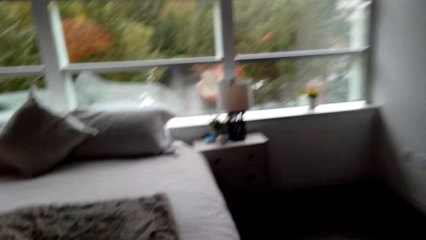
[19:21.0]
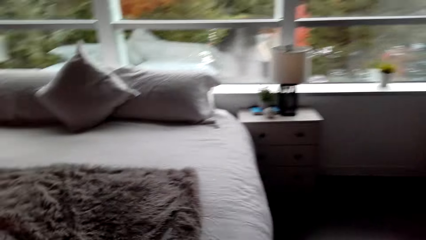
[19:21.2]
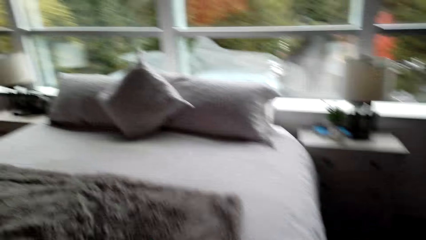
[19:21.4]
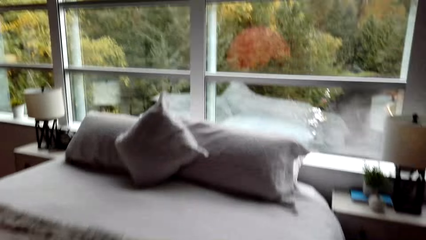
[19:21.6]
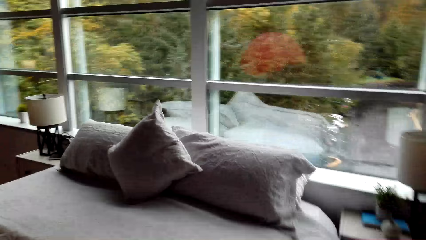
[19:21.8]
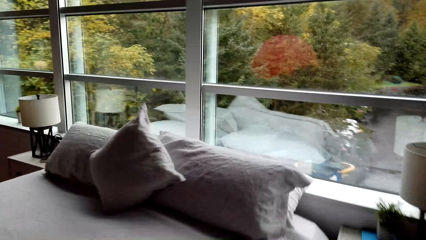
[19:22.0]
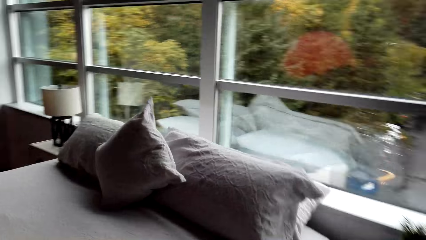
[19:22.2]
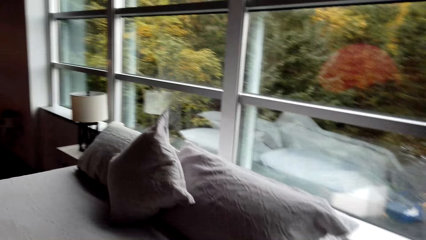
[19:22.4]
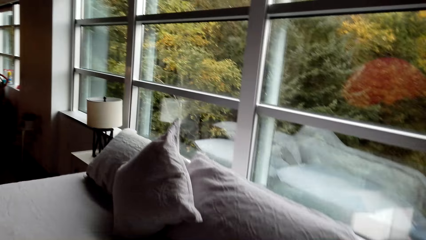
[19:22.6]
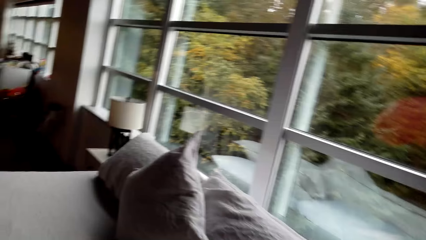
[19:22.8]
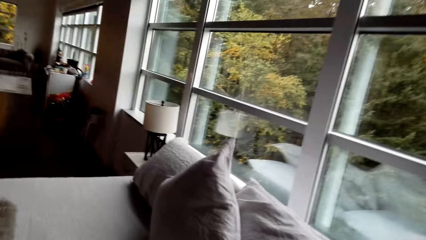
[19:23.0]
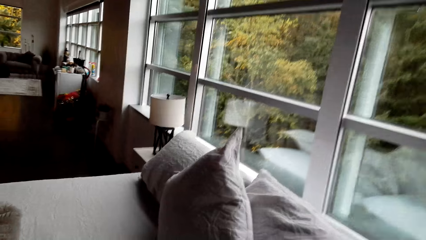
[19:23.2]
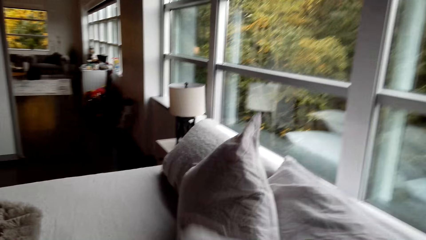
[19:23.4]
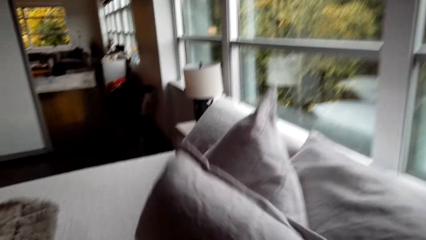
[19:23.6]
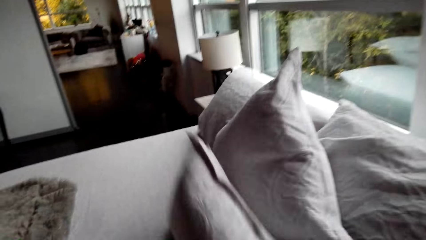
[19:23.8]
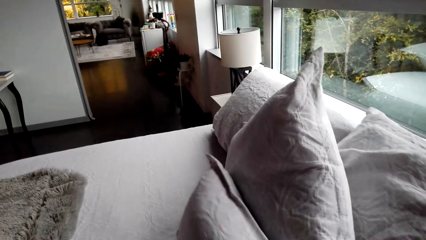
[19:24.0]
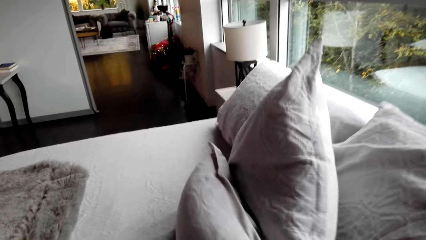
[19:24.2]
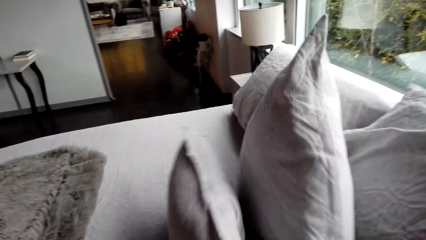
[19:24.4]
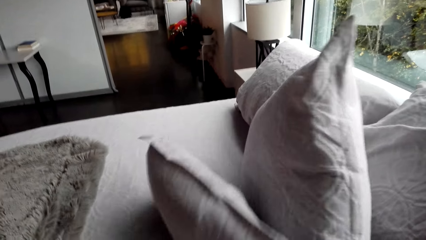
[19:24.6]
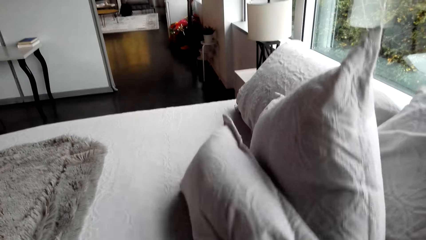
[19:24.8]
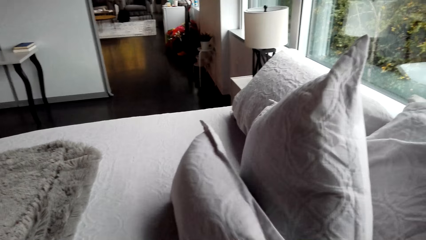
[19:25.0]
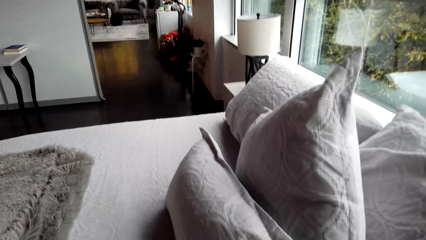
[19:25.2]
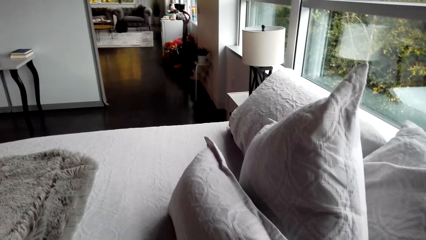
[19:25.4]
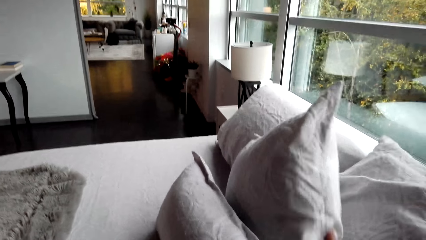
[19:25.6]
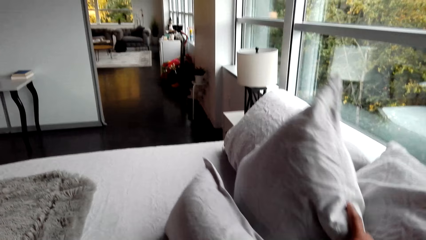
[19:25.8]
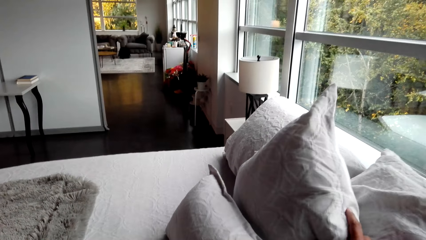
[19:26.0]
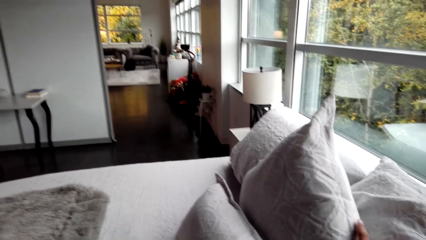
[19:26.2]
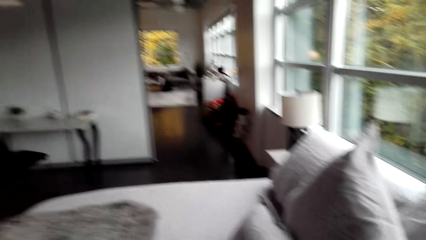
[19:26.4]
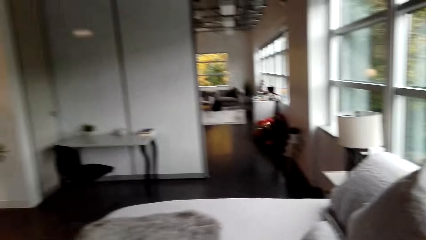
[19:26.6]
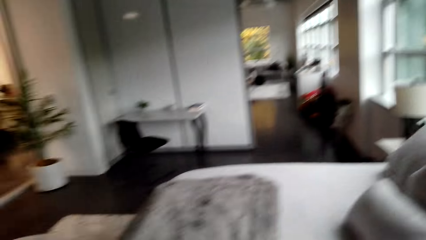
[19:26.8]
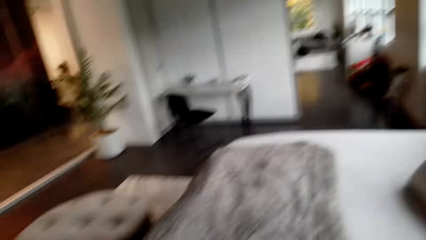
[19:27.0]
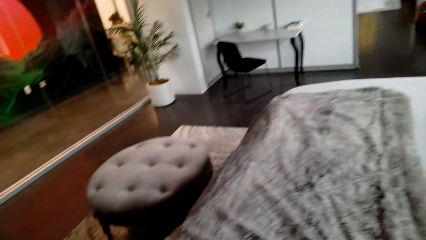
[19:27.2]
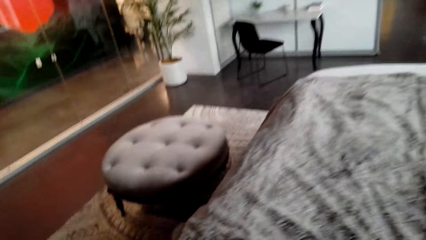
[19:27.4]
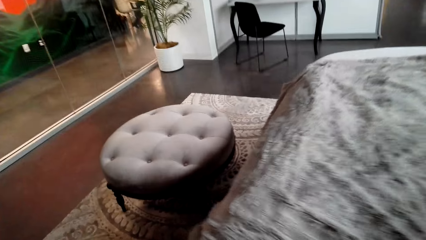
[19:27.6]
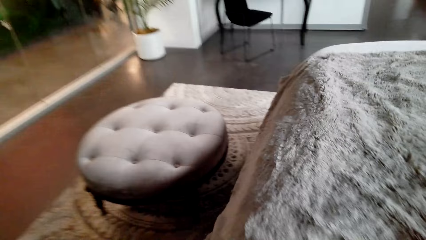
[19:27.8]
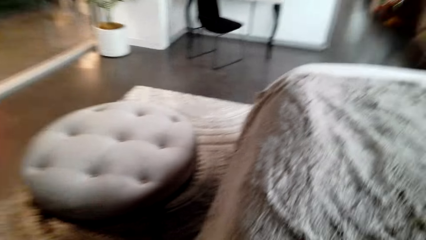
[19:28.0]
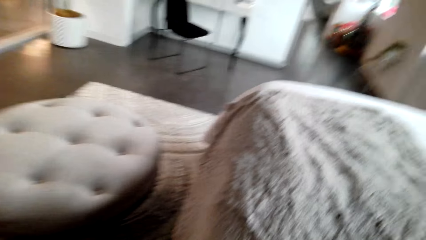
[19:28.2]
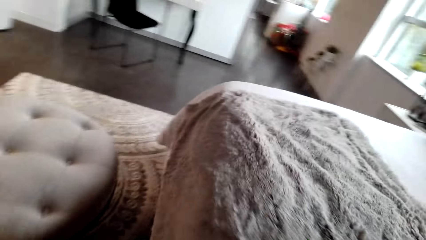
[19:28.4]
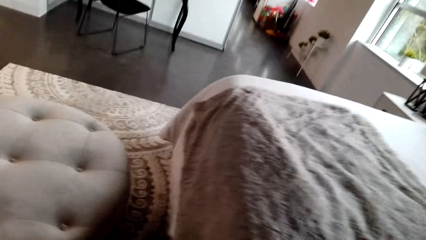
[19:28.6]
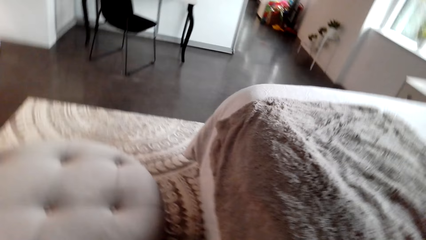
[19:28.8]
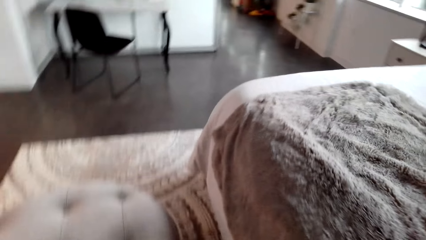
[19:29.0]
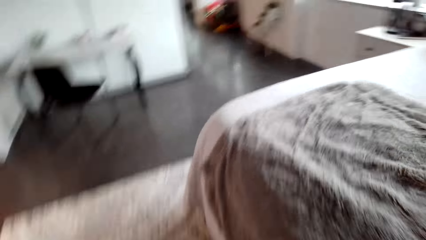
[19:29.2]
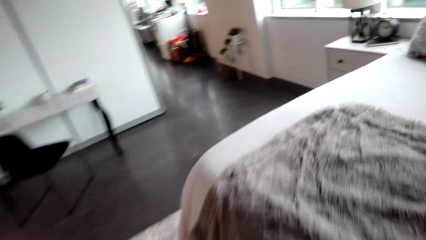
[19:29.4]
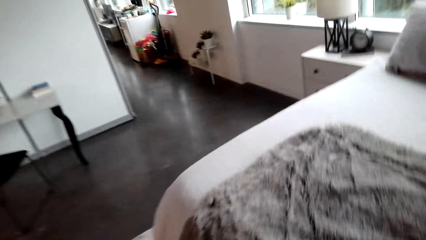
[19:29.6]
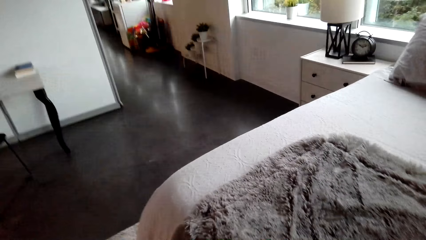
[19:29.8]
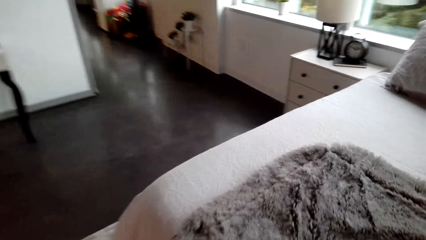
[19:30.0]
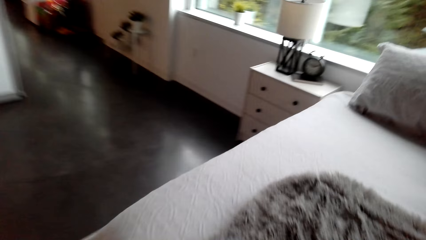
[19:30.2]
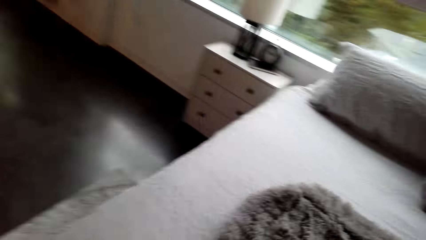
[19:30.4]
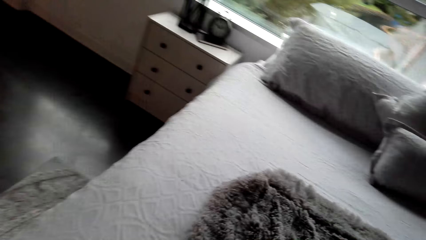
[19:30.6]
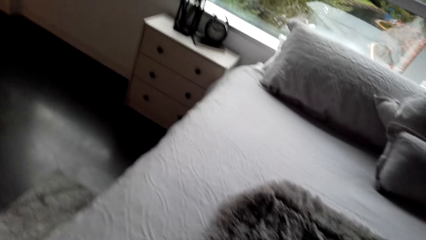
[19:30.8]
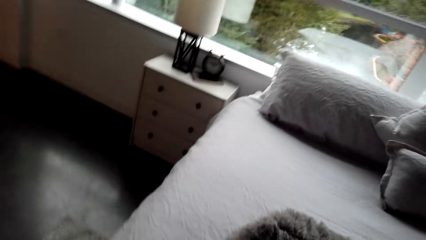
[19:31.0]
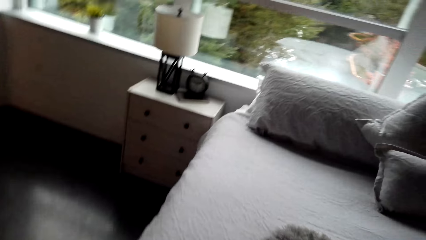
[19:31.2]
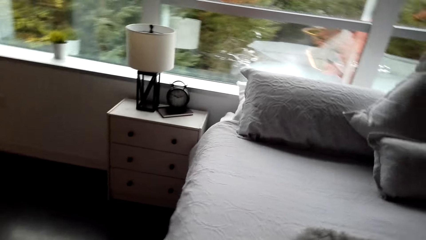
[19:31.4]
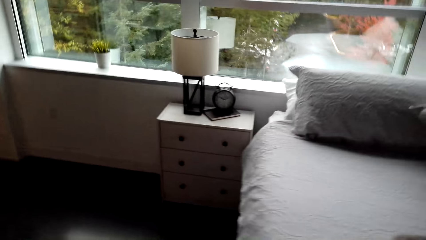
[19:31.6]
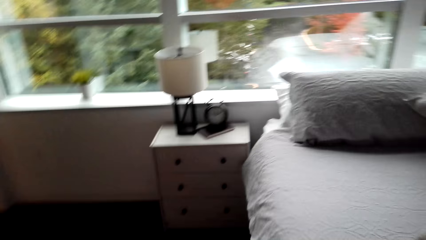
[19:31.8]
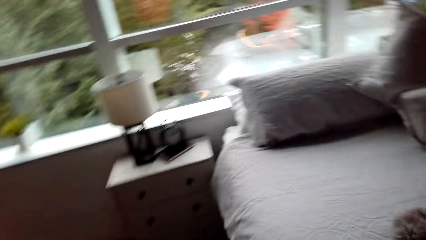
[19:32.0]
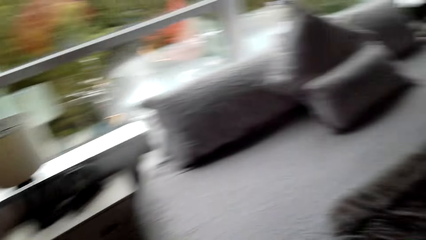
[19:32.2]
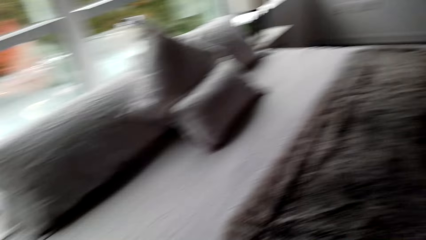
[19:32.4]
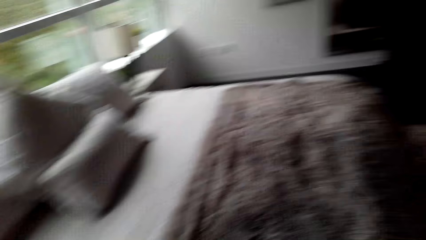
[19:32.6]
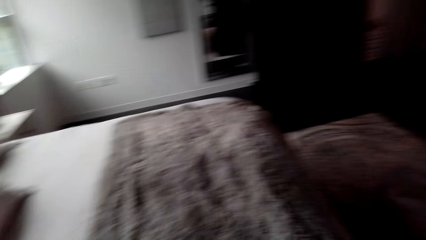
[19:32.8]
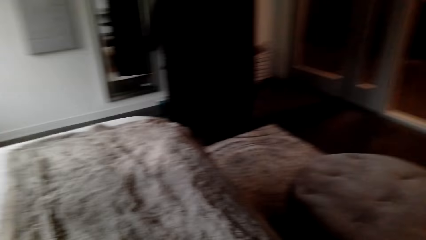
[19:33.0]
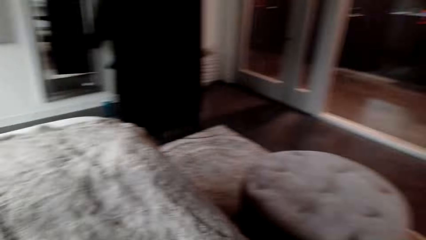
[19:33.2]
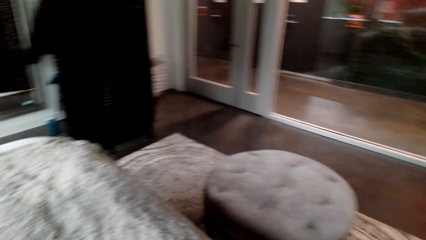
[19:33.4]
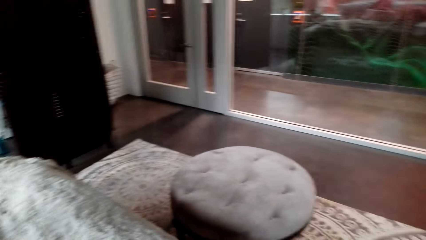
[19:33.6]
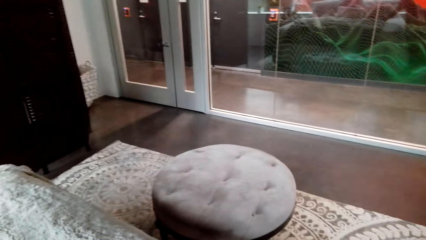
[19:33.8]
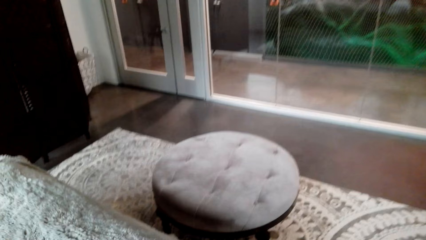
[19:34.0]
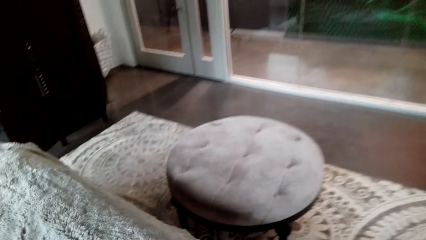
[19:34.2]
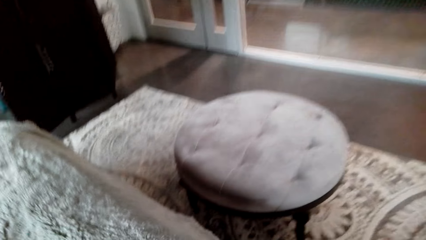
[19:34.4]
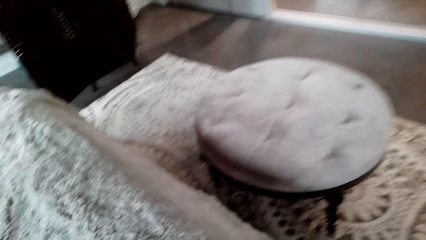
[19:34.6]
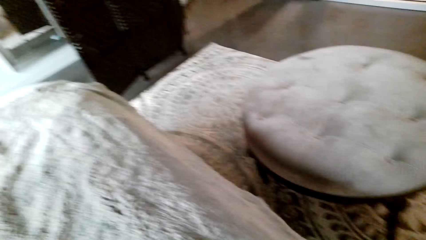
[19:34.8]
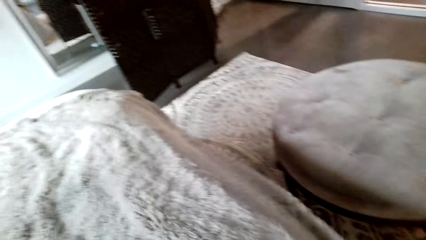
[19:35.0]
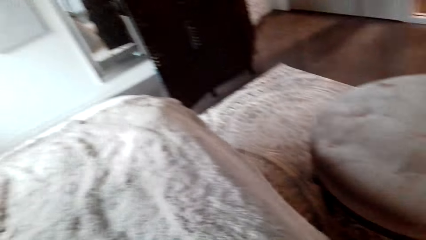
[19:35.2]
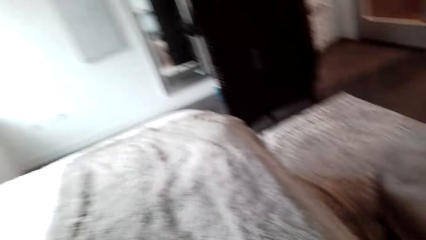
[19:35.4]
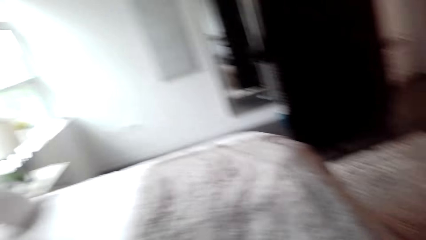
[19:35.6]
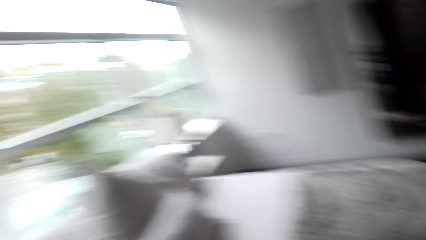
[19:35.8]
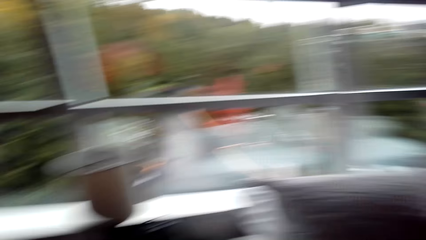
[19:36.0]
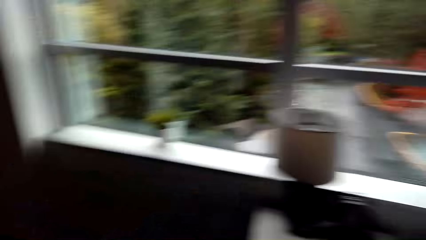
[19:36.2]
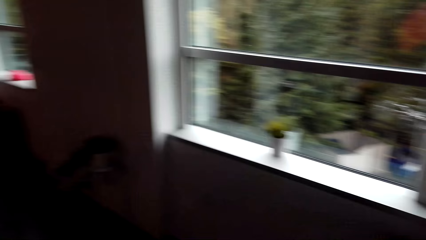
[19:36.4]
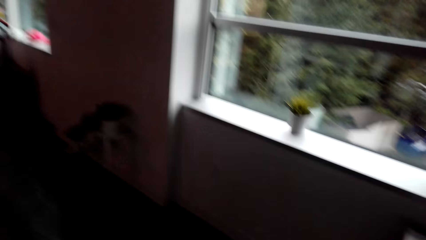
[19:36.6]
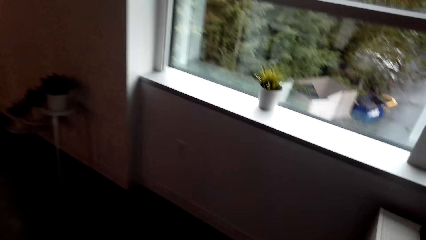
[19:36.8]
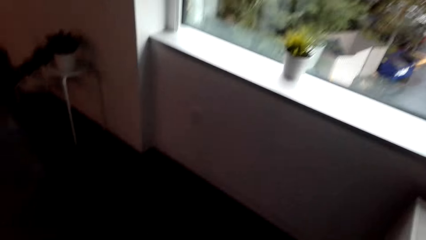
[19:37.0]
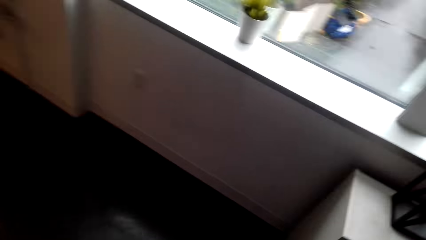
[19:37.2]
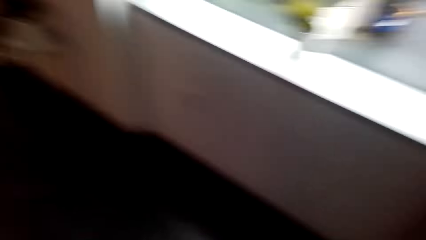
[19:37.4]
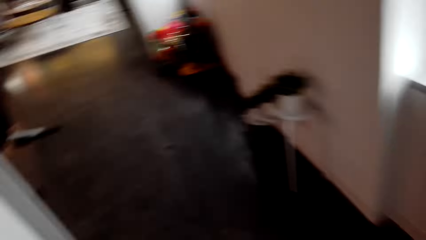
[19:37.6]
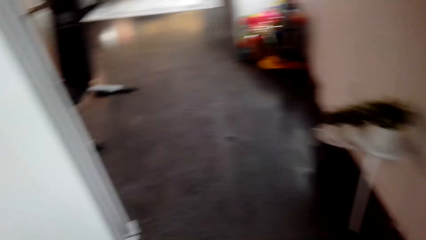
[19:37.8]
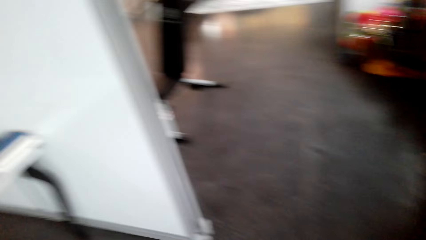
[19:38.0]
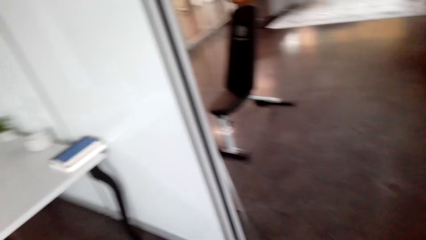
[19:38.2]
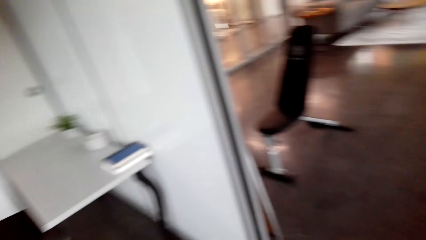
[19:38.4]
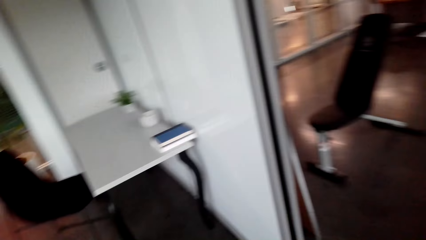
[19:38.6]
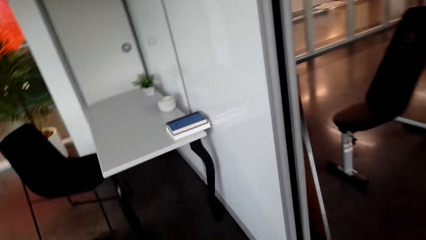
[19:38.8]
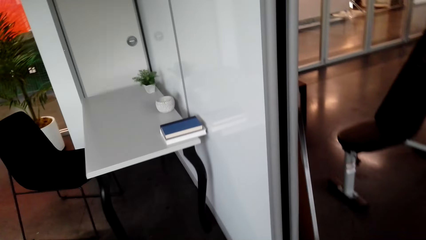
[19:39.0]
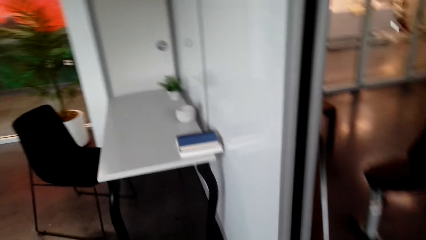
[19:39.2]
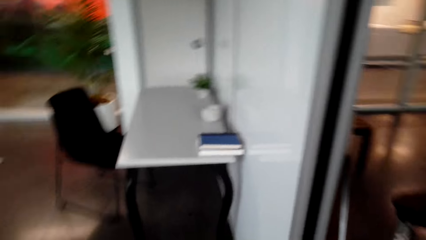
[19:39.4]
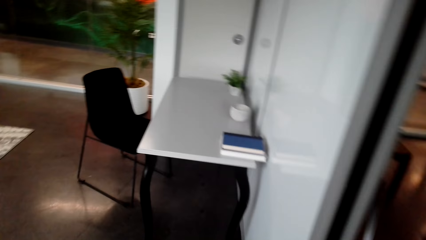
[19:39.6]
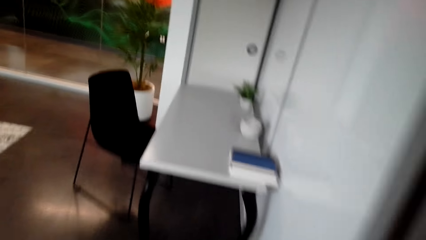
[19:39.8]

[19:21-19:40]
The camera wearer puts the pillow on the bed. They walk on the floor. They spread the bed. They walk on the floor.
